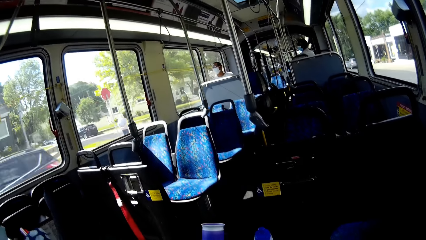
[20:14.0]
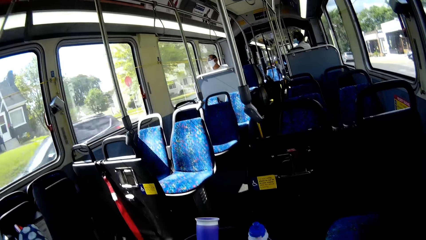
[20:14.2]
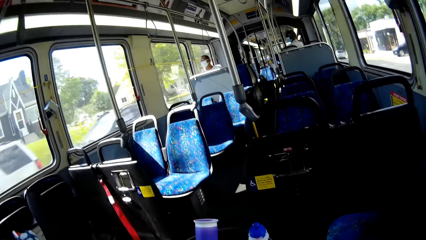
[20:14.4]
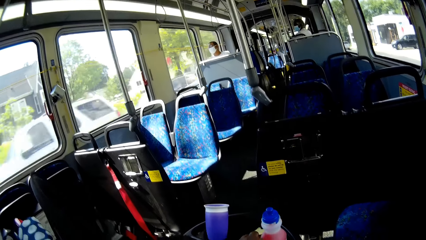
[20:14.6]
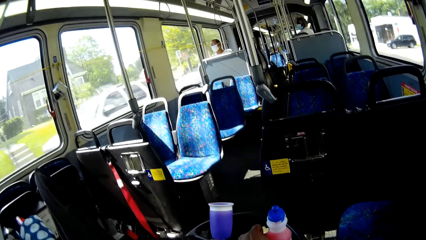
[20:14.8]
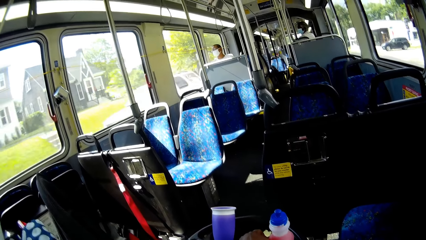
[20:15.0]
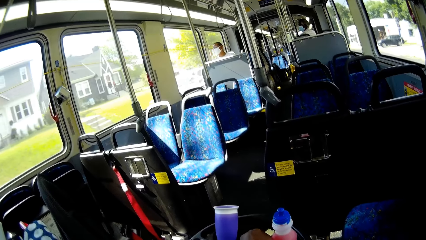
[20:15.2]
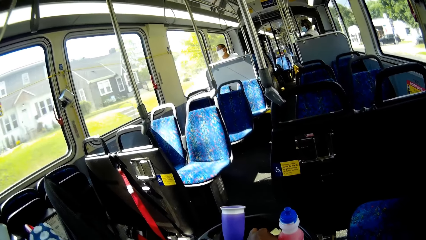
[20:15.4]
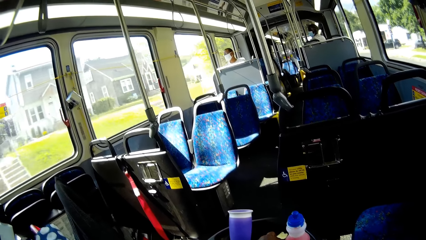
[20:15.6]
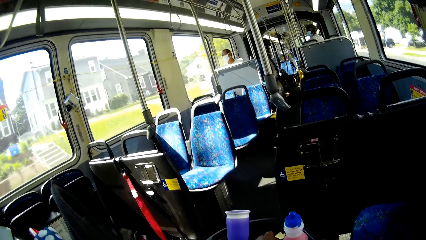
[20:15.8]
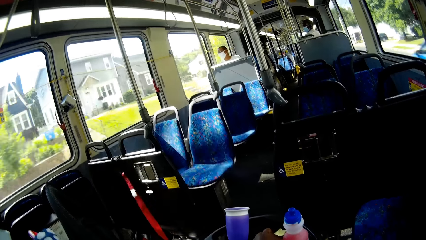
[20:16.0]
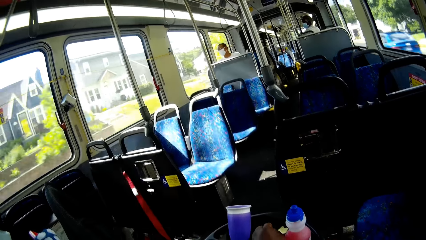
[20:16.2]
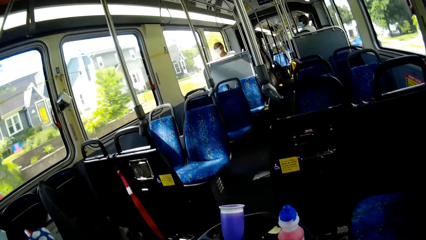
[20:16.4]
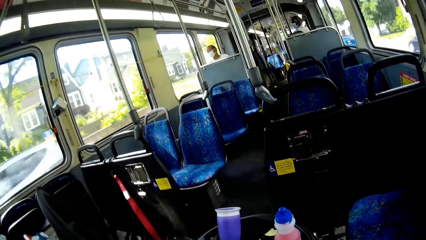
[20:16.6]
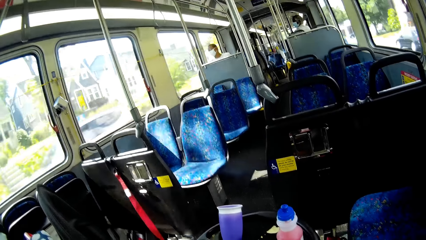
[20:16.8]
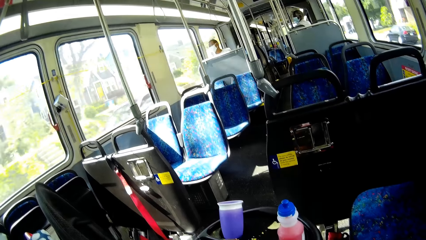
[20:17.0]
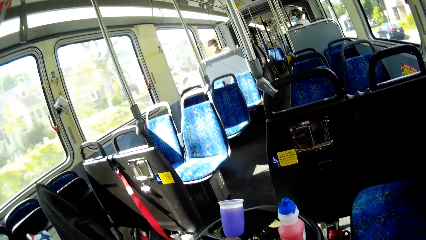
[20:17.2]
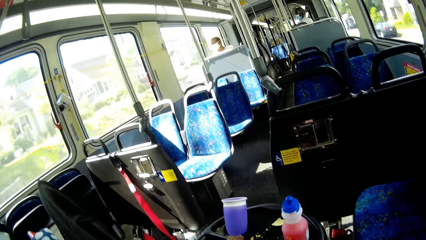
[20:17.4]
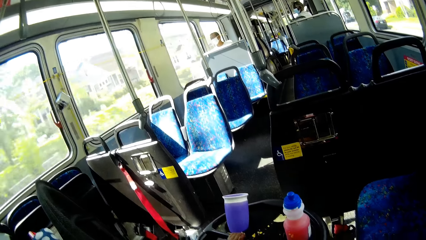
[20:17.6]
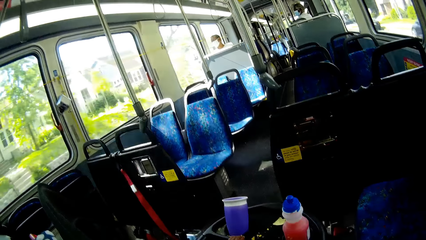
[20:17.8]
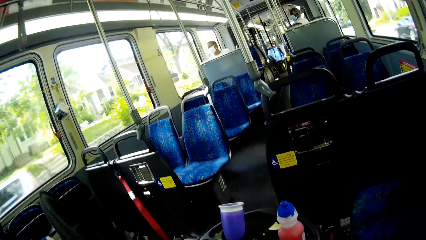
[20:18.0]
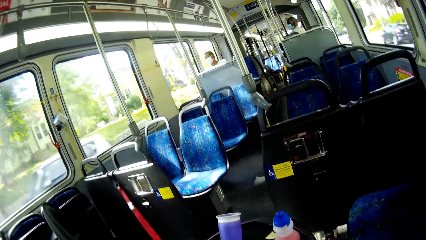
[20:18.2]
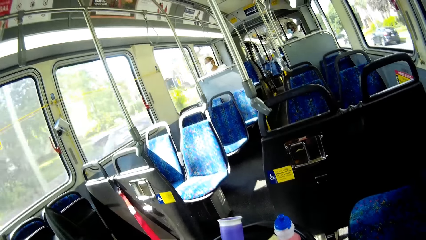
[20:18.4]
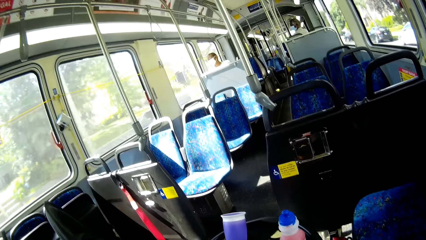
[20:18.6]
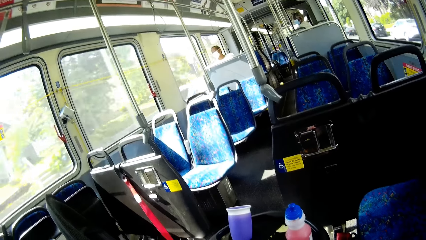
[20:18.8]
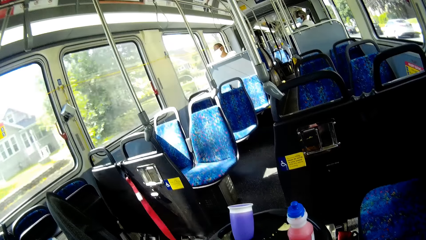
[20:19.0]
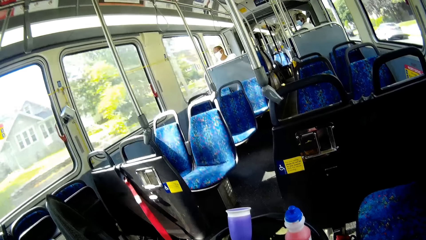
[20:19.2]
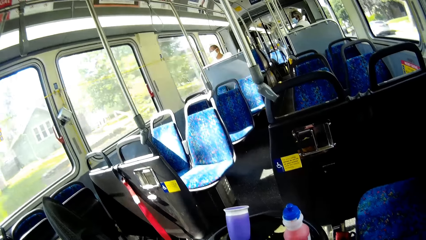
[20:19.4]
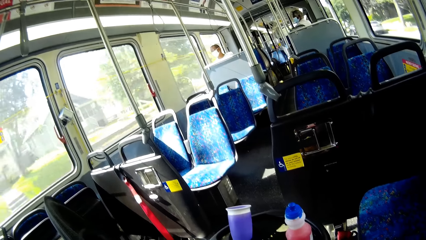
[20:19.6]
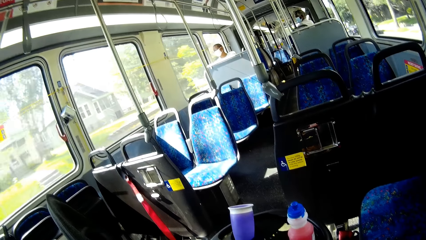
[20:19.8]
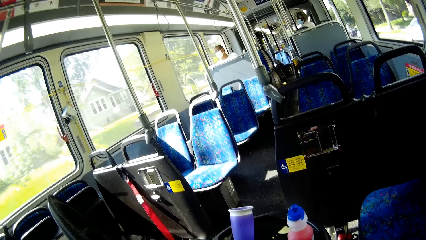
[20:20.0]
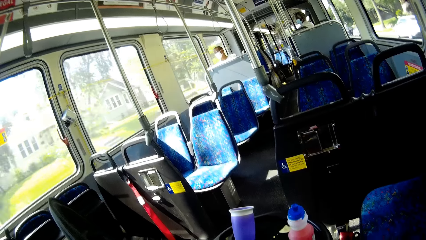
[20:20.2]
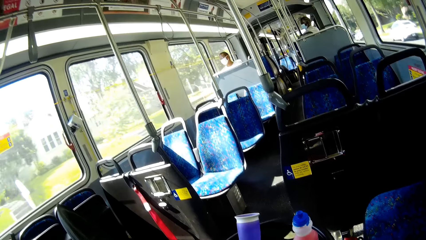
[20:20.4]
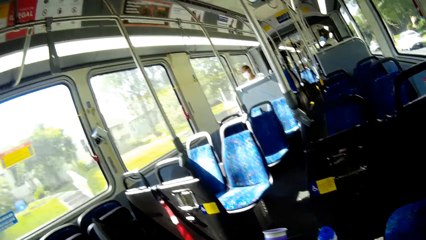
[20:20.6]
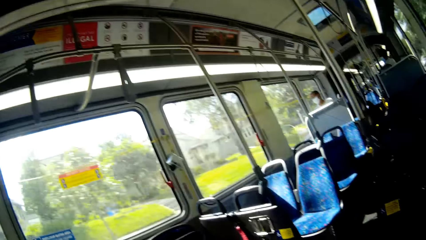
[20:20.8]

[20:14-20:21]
The camera wearer picks crumbs from the tray with her right hand.

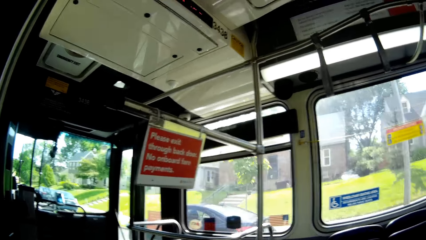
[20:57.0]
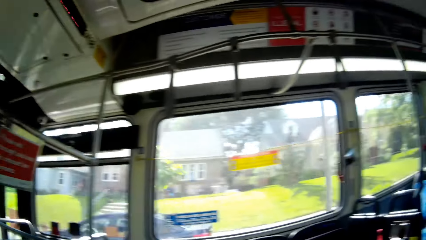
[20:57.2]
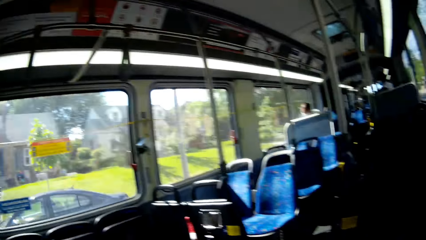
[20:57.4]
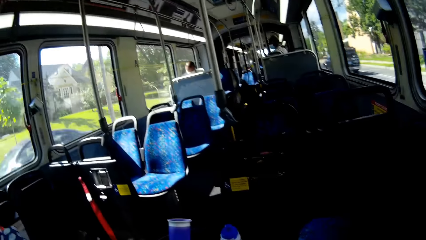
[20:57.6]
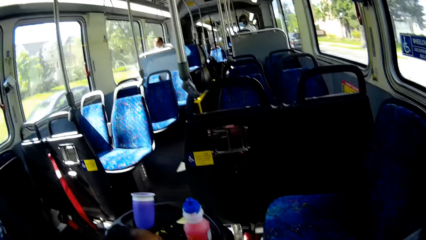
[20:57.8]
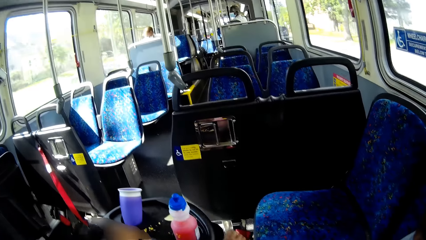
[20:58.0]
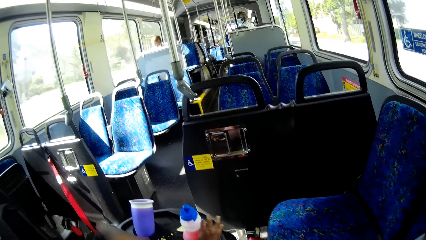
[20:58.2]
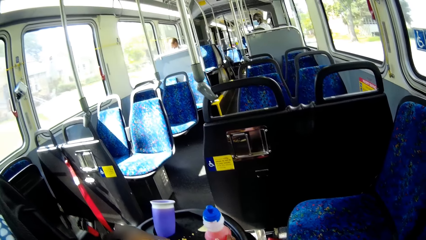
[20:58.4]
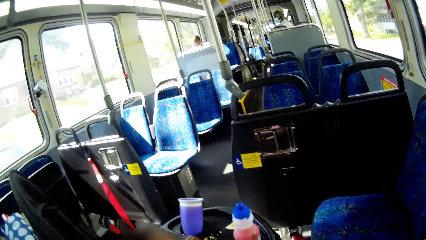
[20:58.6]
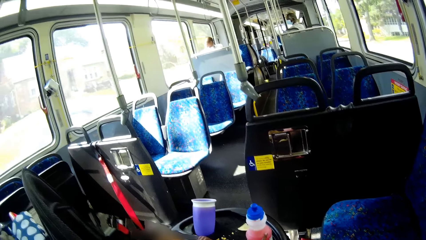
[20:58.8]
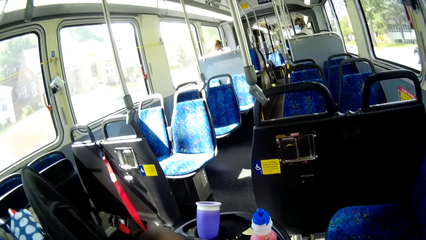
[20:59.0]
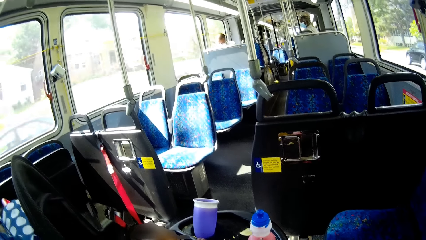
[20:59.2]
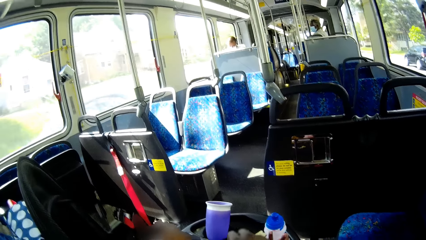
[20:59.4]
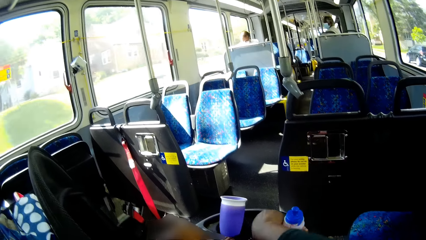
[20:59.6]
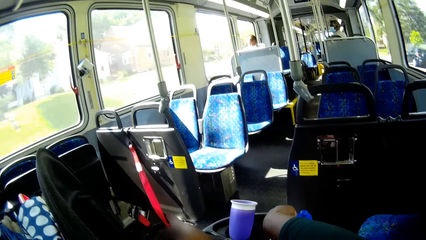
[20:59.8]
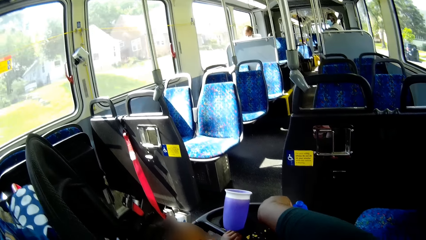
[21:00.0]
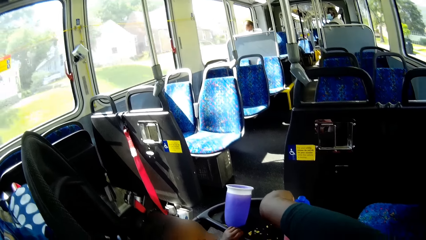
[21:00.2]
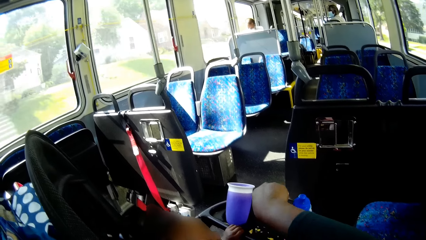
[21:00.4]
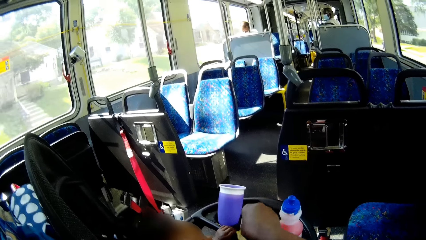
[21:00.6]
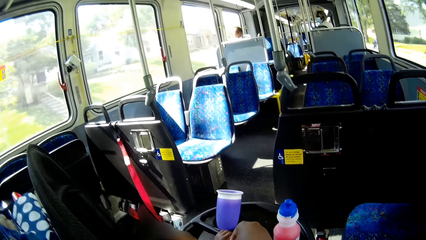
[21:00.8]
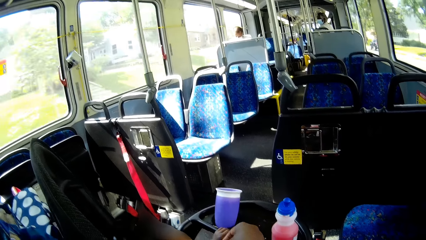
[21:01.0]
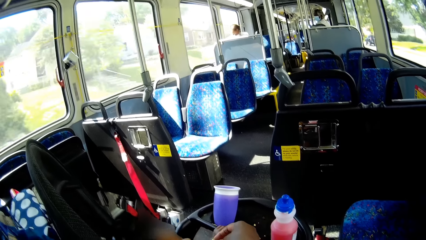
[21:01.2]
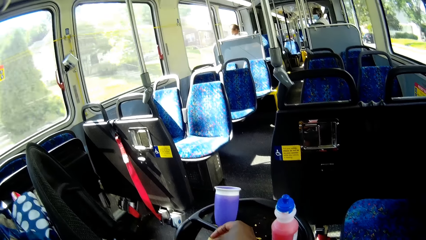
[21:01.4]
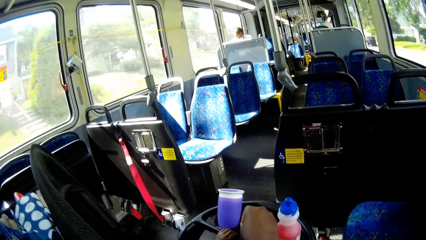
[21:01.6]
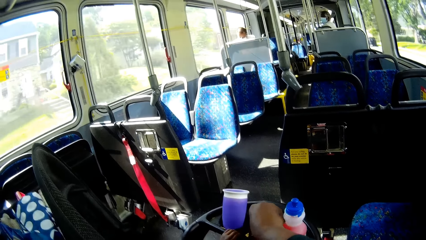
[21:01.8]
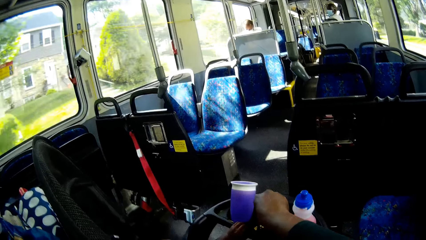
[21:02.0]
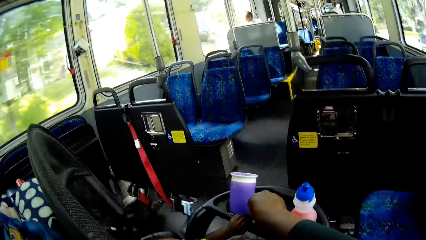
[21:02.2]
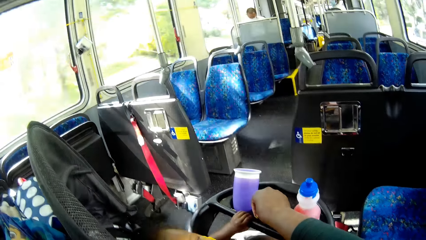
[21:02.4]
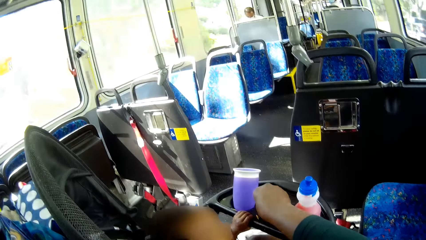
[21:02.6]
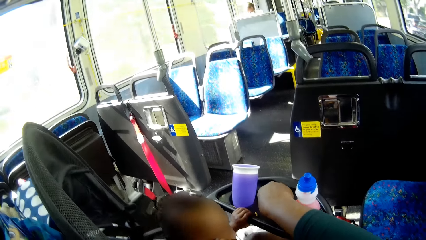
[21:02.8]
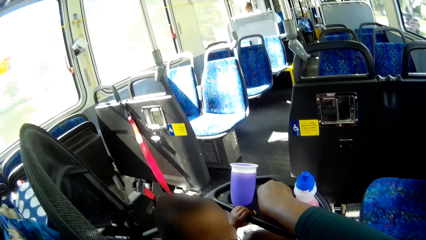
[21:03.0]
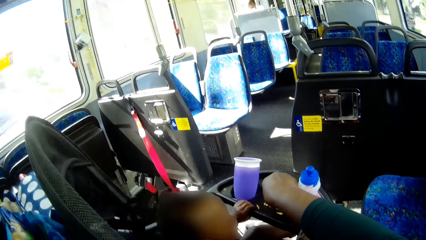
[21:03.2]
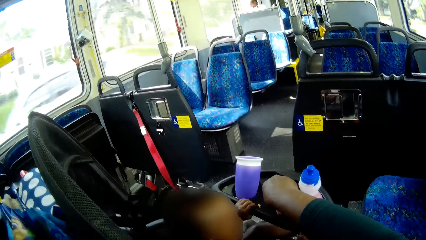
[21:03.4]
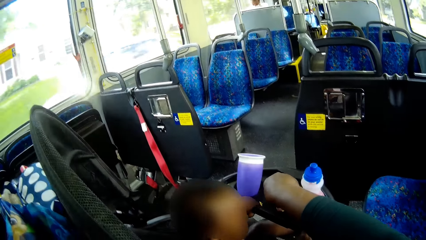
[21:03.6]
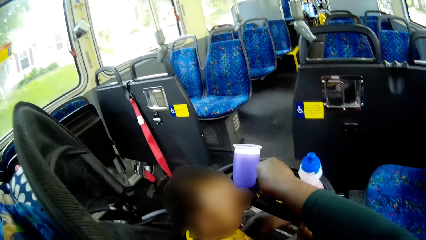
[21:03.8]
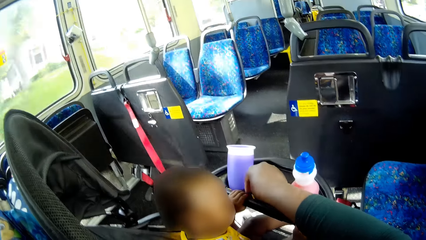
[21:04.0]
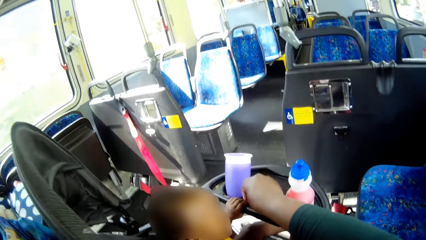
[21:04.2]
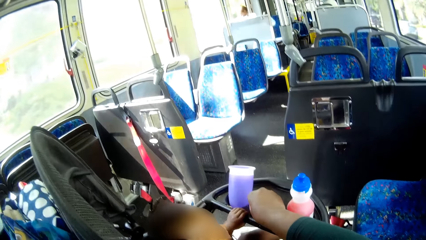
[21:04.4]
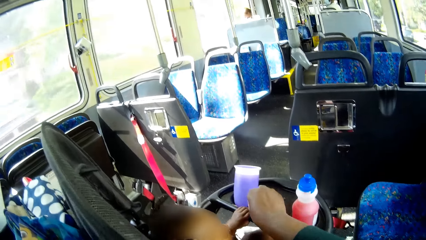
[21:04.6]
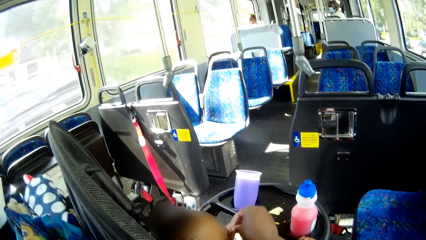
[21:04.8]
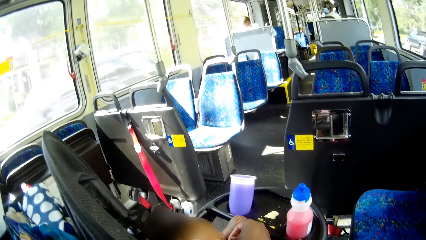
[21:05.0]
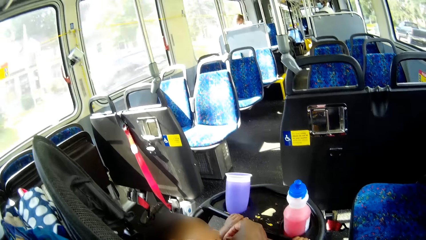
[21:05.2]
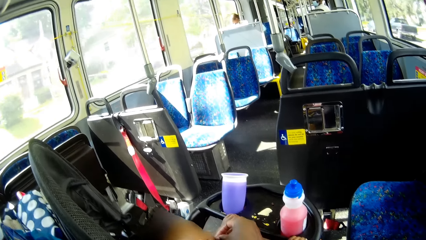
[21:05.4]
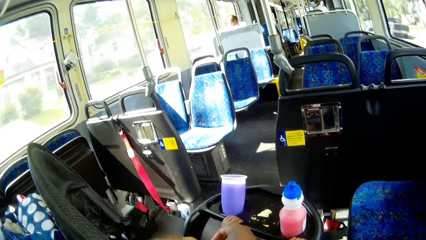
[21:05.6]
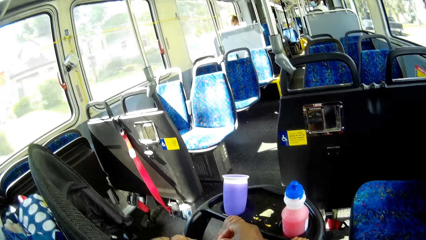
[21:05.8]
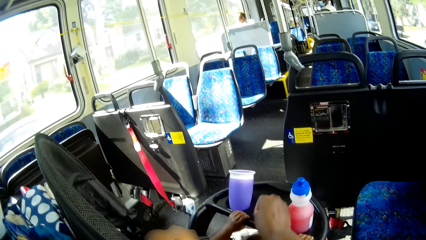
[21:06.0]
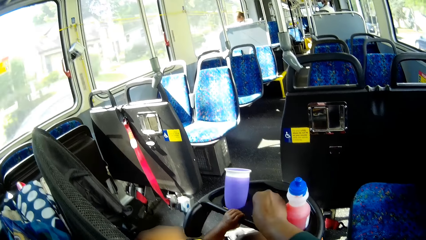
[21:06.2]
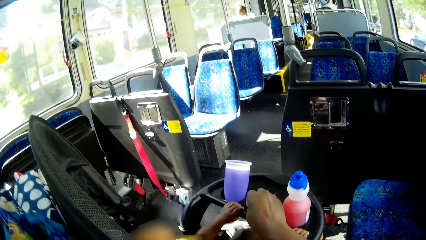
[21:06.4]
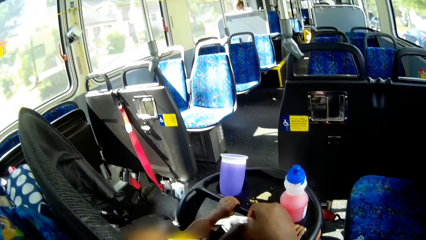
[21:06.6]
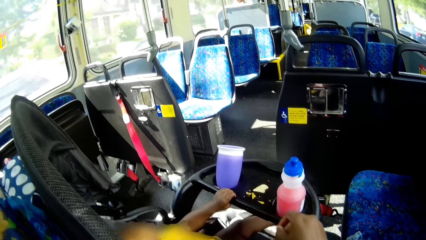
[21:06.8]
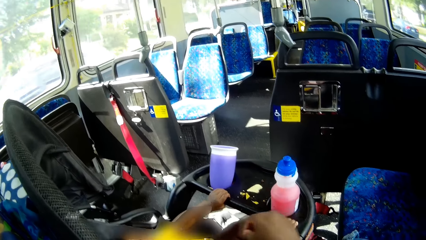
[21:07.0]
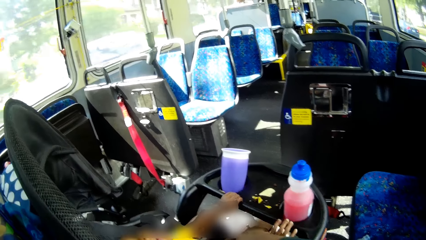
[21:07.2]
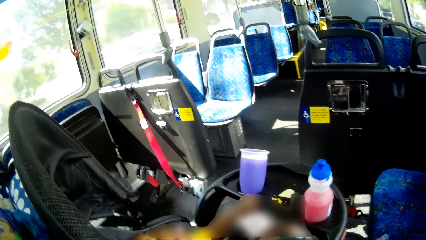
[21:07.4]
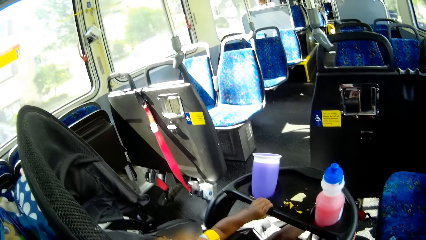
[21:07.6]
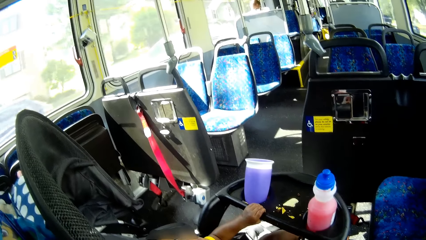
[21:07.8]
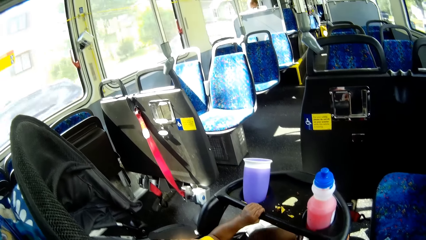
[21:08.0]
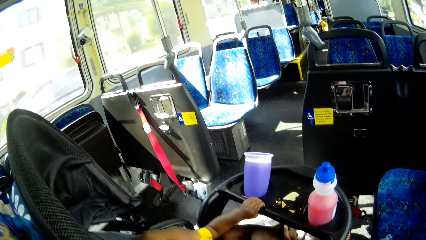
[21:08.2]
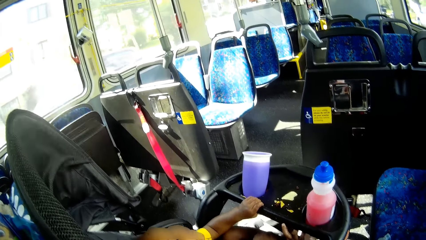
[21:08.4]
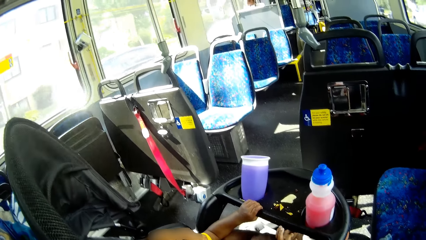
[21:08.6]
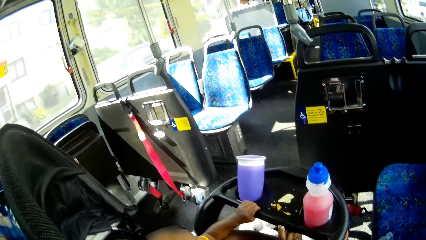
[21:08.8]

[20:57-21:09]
The child touches a bottle with his right hand. The camera wearer picks the crumbs from the tray with her right hand. She organizes the snacks on the stroller. She gives the crumbs to the child with her right hand. She picks the crumbs from the tray with her right hand. She gives the crumbs to the child with her right hand. She places the snacks on the stroller and collects the snacks on the stroller.
